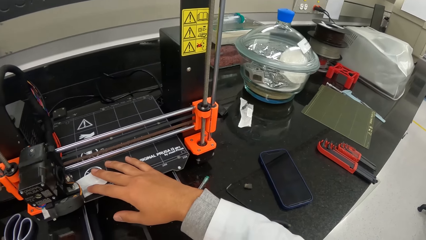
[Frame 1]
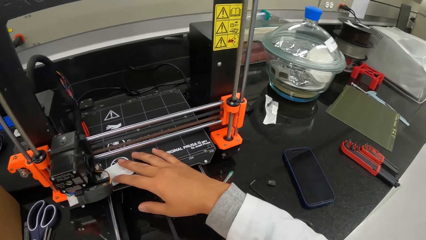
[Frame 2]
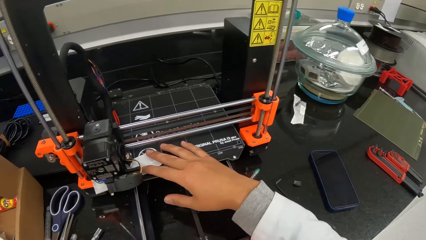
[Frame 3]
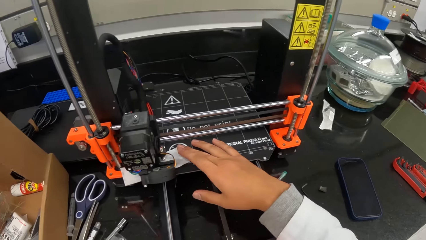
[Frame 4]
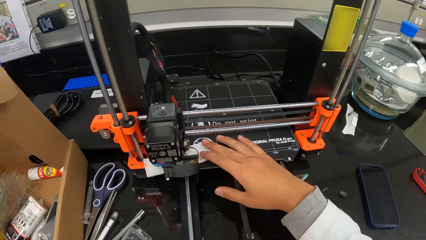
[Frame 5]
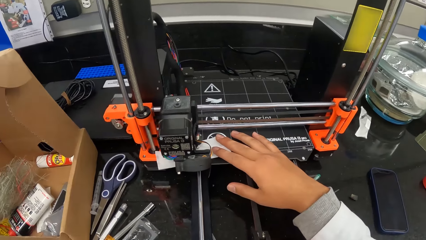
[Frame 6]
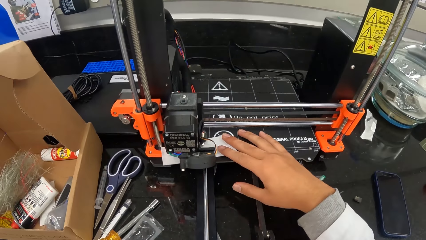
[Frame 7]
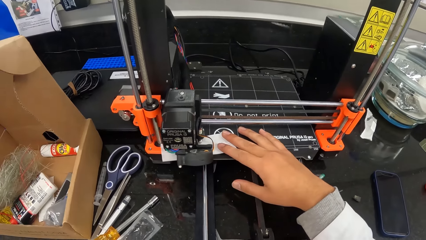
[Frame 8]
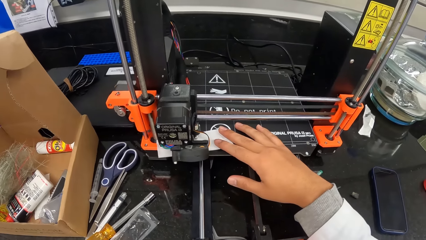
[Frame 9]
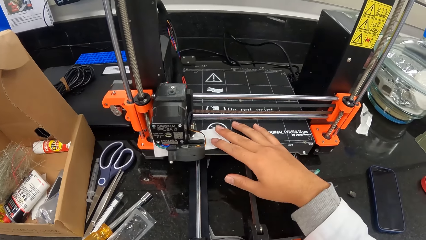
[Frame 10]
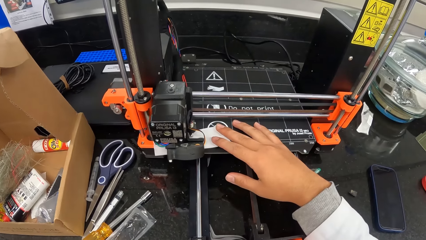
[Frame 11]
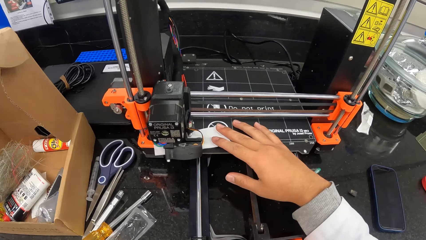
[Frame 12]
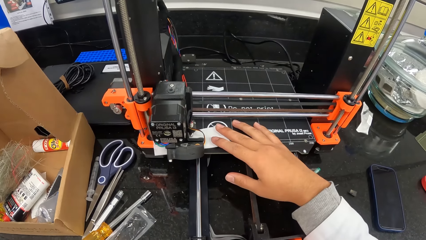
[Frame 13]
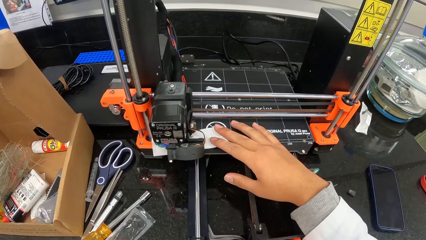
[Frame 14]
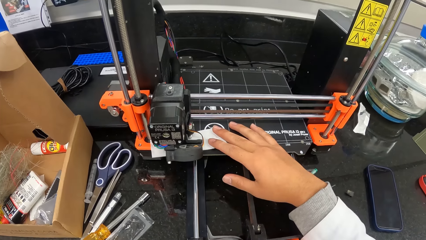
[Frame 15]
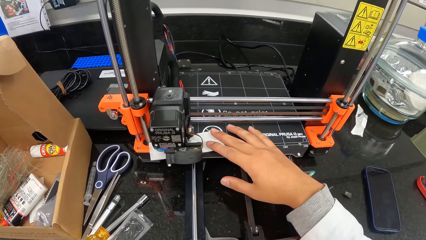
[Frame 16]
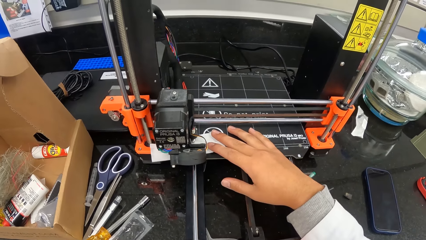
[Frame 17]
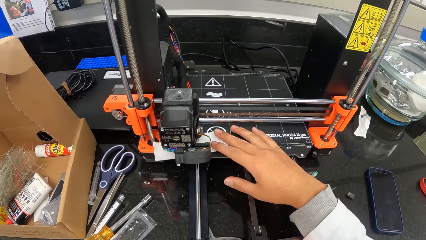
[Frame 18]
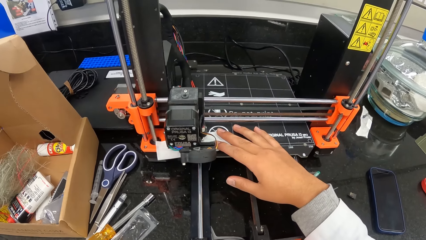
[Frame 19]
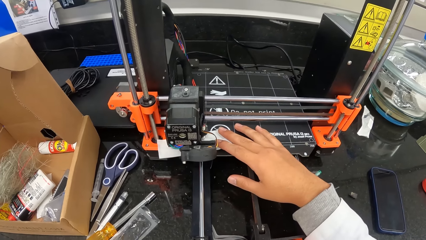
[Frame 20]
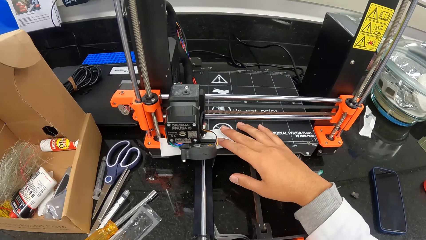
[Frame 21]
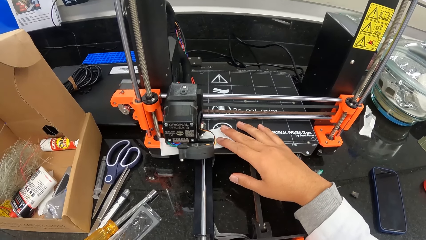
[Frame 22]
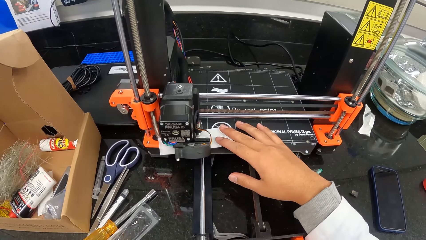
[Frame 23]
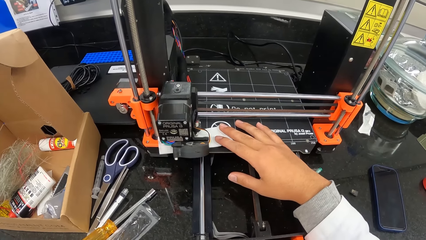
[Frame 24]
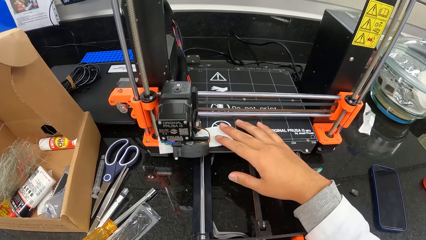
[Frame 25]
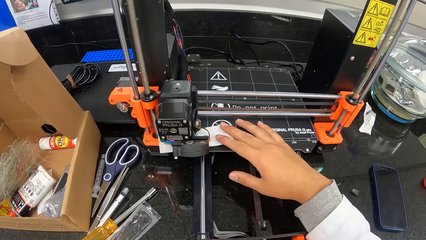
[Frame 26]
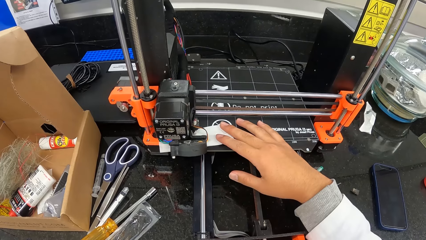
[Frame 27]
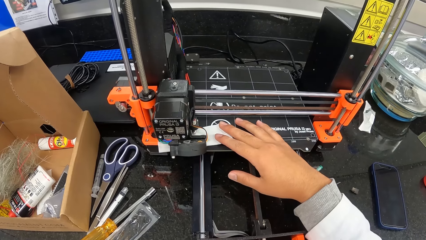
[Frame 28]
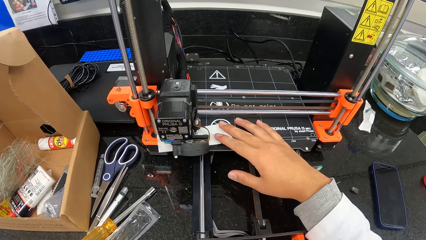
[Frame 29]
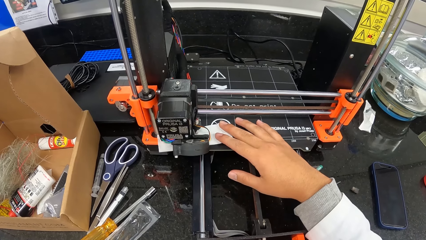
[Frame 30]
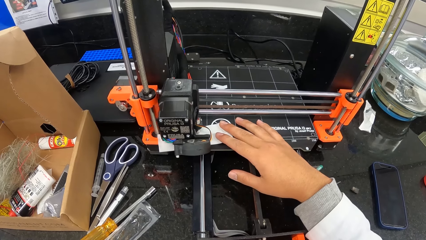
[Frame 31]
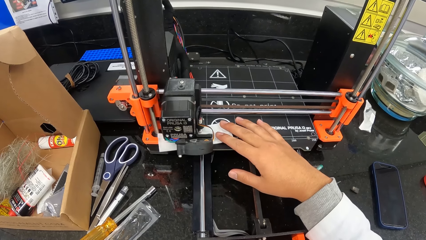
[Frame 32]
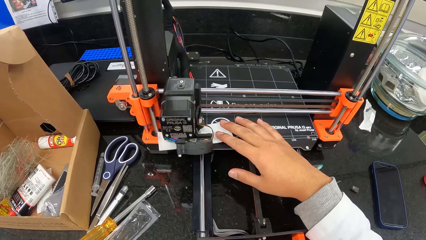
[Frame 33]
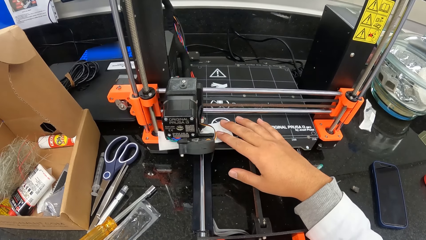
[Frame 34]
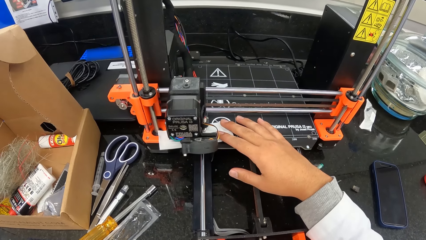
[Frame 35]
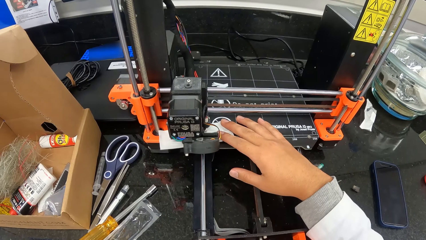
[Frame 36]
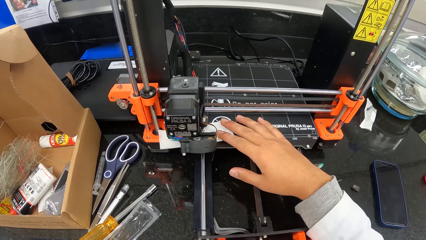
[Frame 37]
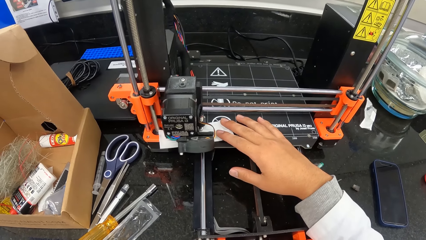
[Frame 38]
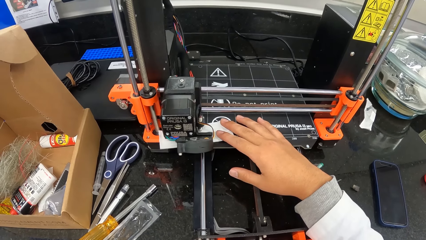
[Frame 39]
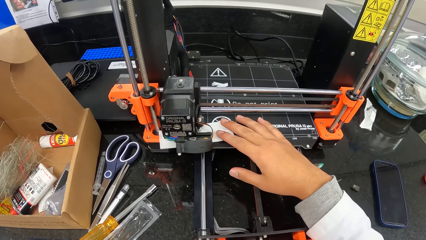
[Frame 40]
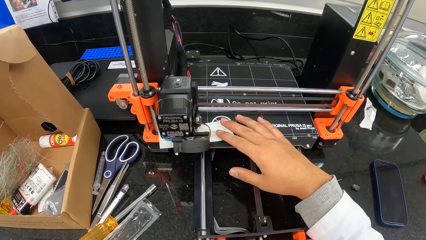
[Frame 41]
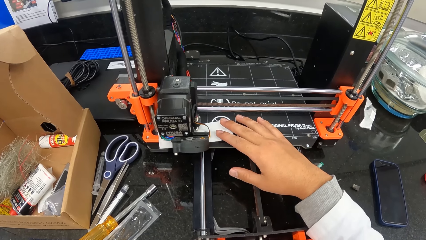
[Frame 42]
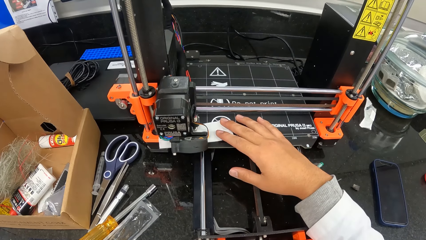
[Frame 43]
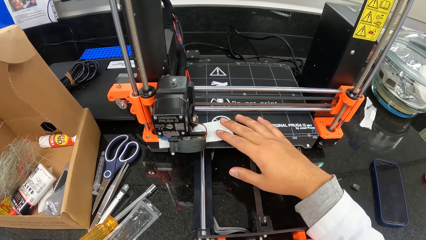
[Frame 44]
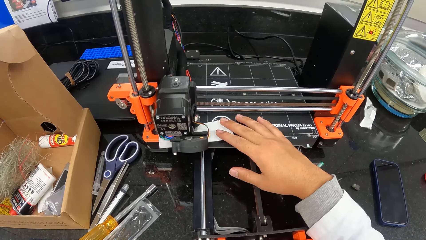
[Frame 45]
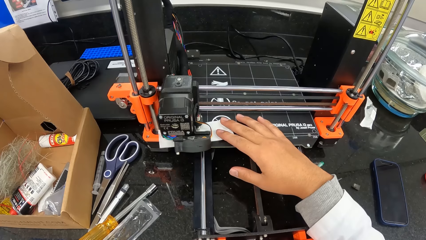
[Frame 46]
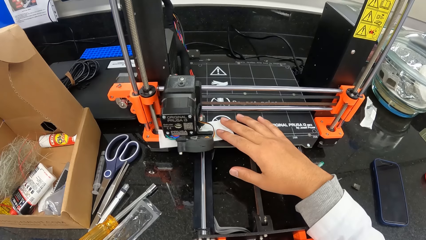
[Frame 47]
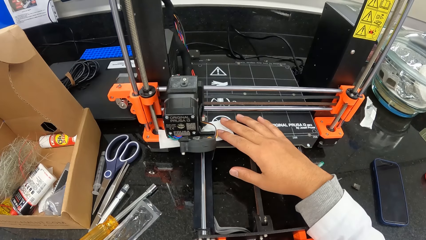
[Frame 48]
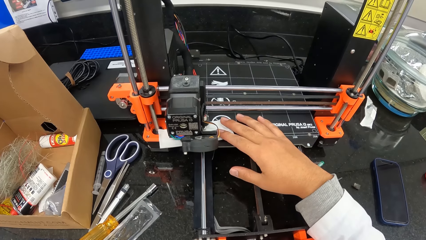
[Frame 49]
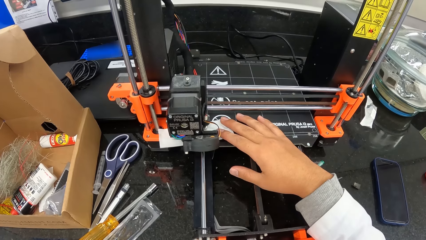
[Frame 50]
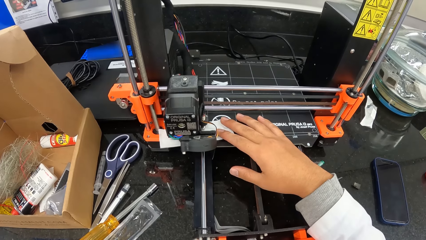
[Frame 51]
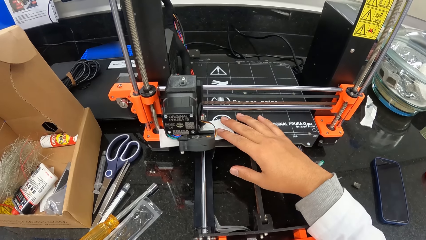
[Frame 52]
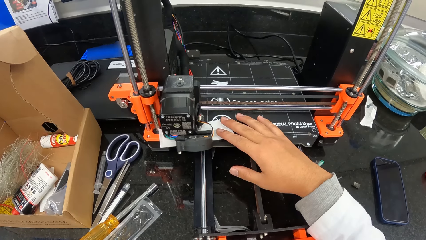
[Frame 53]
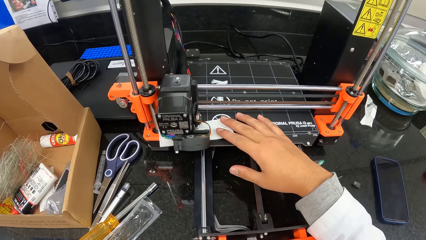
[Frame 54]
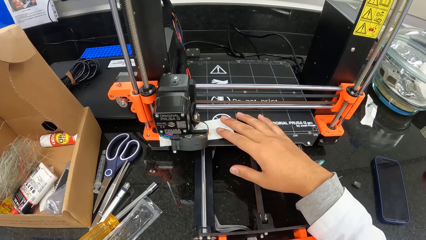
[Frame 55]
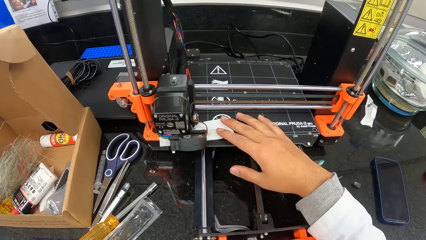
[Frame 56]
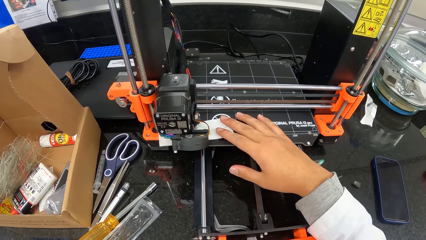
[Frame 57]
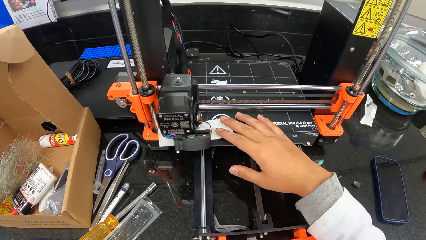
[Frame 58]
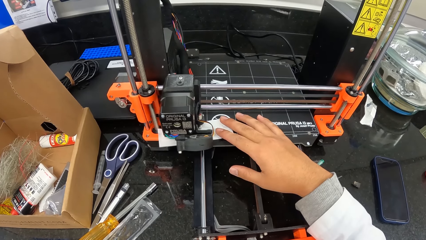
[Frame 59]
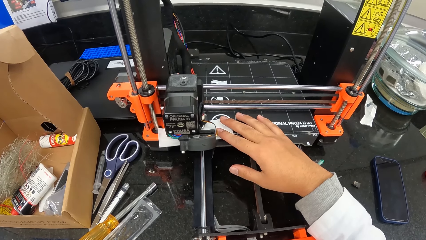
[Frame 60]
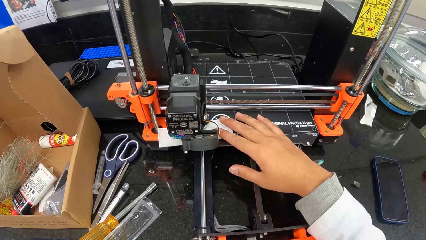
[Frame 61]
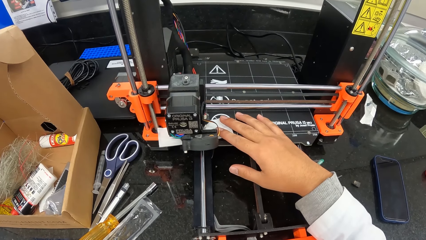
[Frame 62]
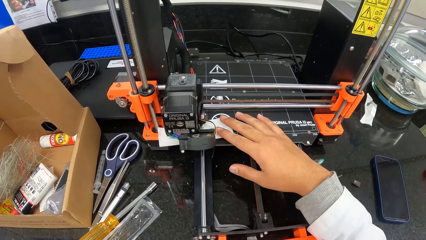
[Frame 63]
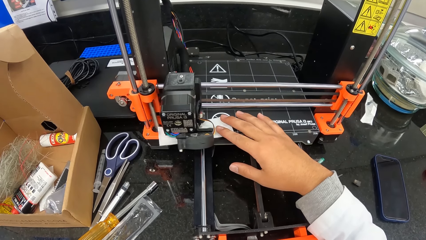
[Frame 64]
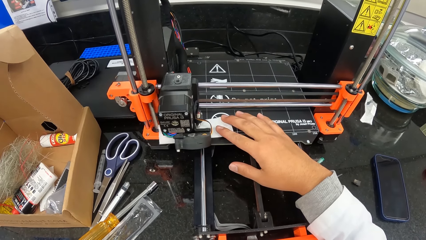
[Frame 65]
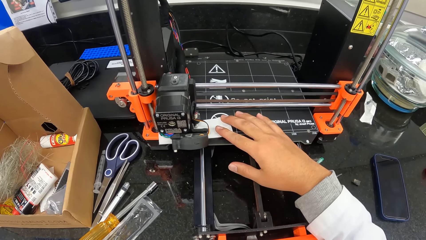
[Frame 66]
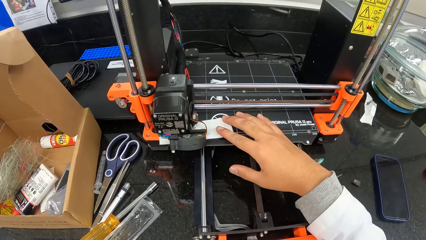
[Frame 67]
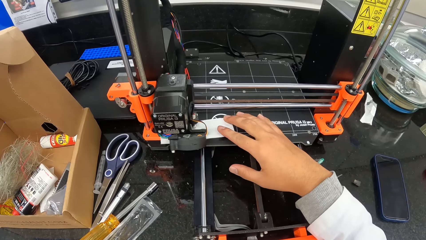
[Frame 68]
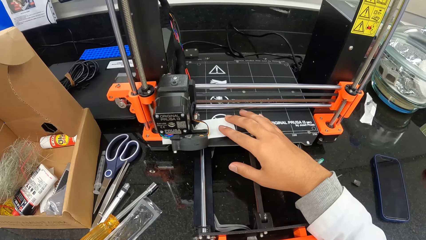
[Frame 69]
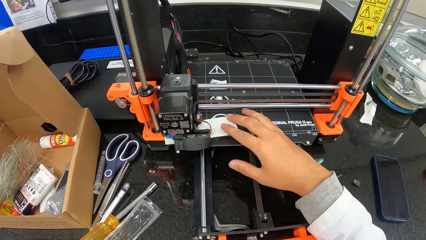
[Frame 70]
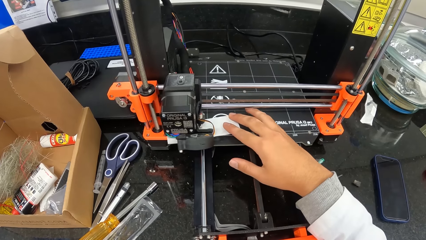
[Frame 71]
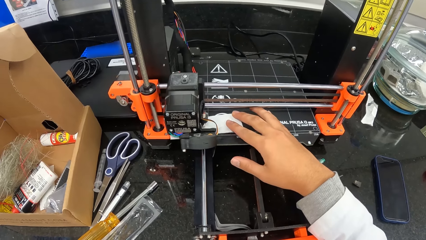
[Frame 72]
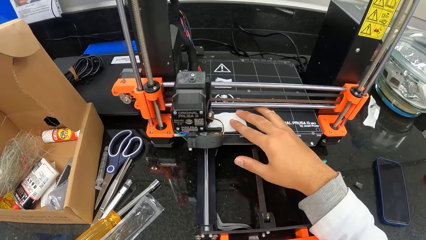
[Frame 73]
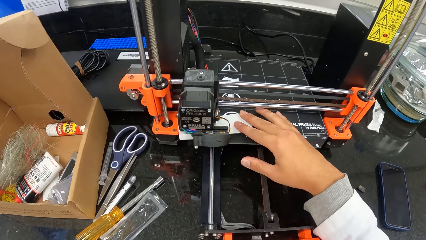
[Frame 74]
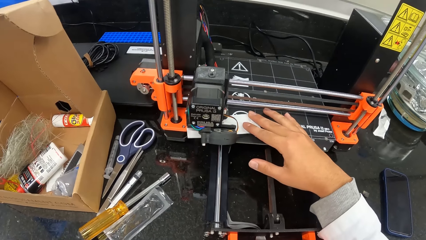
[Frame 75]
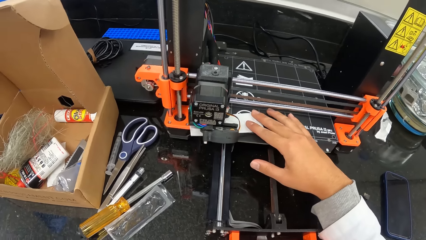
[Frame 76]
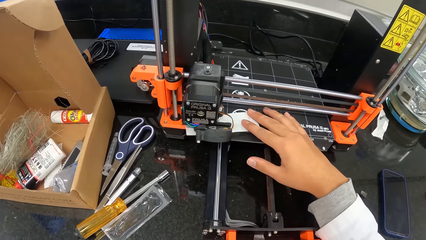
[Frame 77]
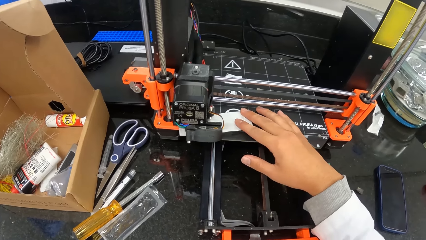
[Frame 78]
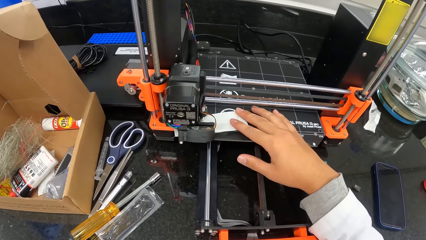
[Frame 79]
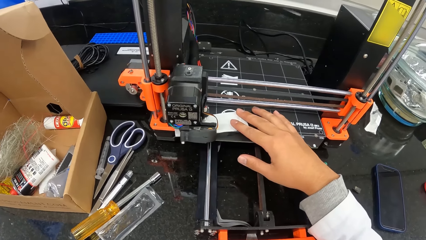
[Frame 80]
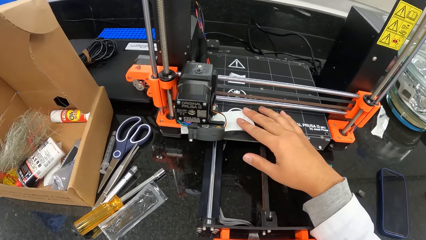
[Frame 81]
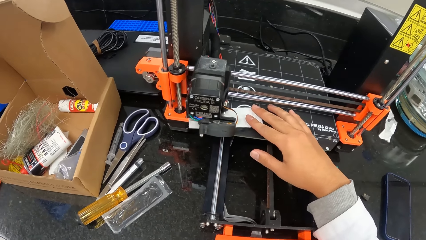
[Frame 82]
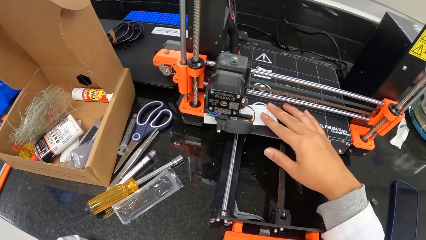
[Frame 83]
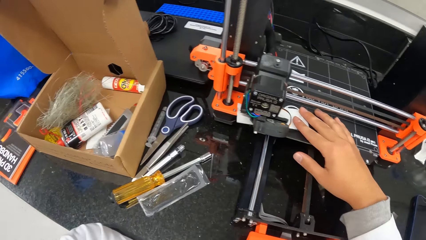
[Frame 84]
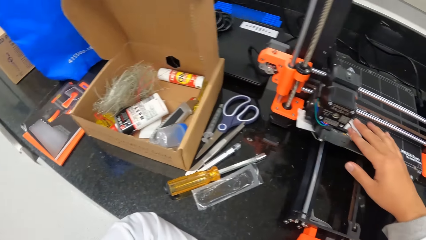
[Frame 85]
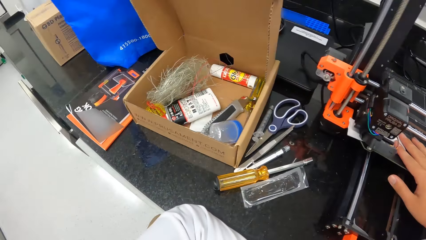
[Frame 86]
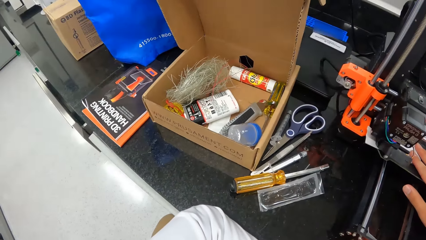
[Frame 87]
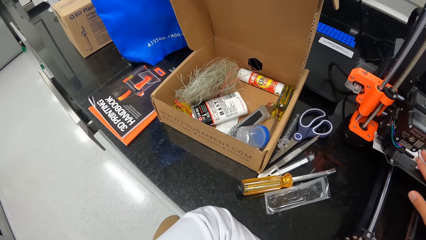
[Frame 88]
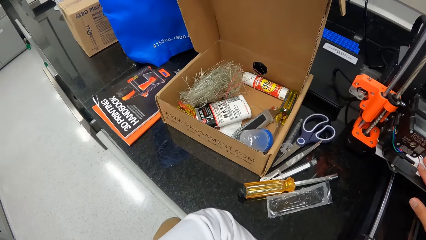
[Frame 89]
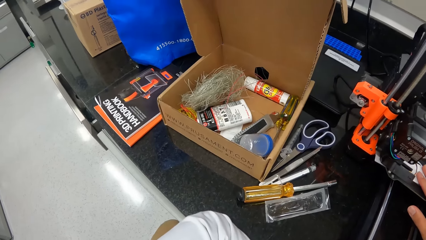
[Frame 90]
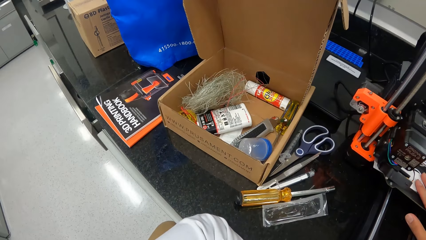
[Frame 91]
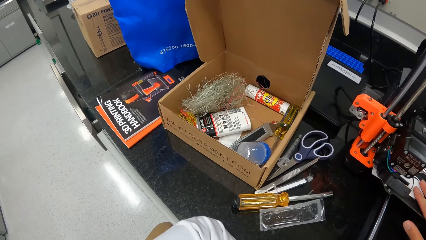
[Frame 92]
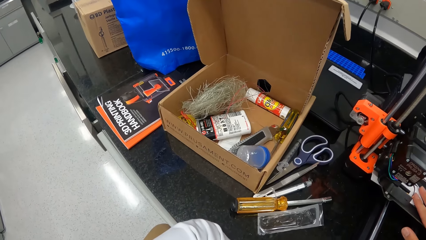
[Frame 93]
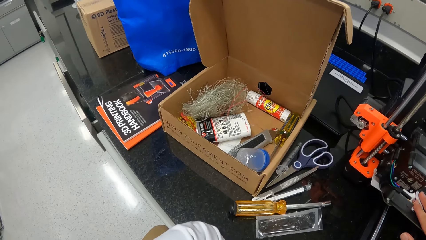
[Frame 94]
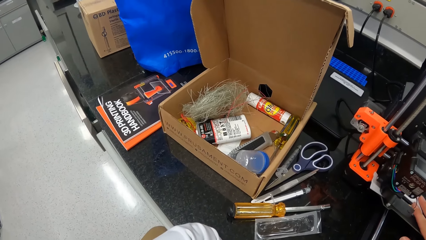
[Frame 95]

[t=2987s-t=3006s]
The camera wearer prints on a piece of paper with the 3D printer and looks at the 3D printer. They adjust the paper on the 3D printer. They print on the piece of paper with the 3D printer. They look around.
